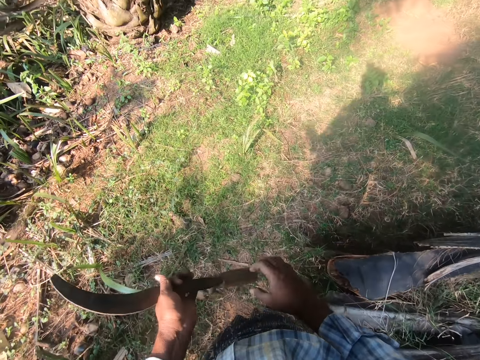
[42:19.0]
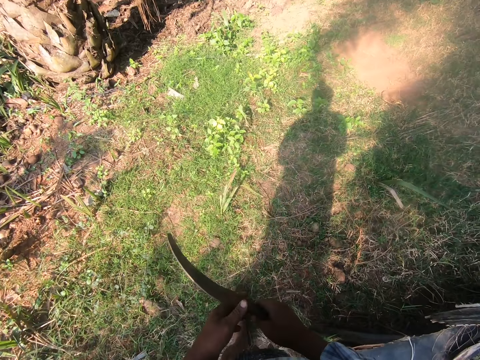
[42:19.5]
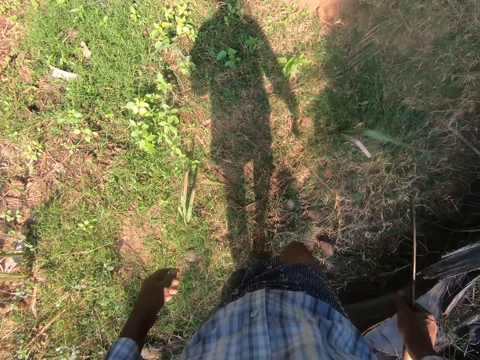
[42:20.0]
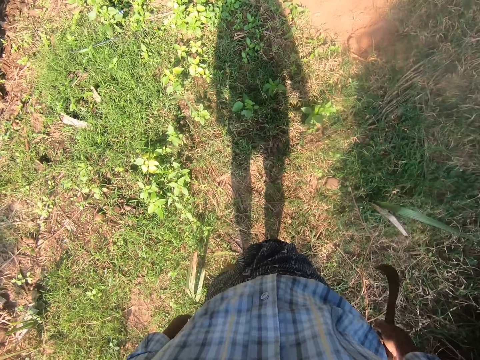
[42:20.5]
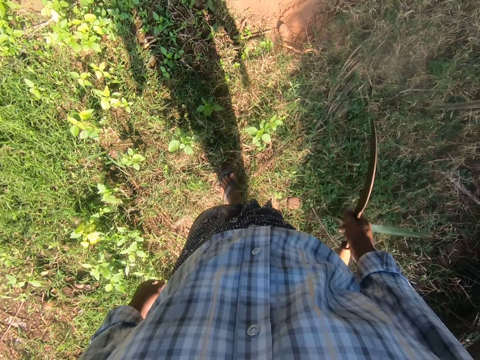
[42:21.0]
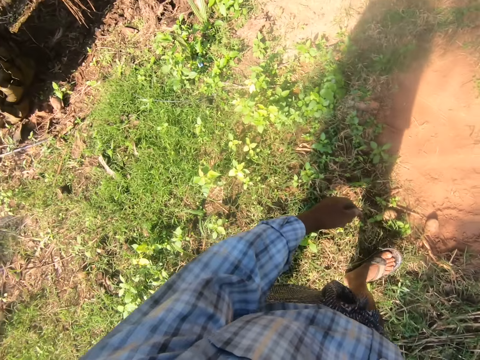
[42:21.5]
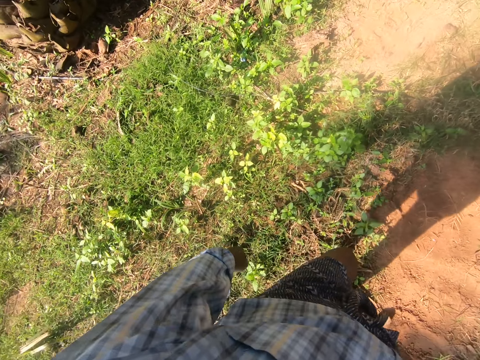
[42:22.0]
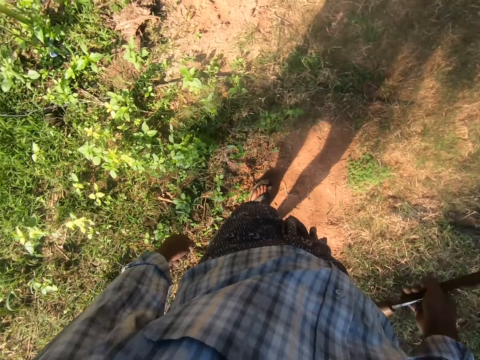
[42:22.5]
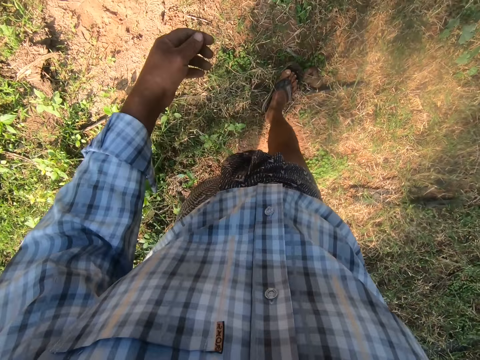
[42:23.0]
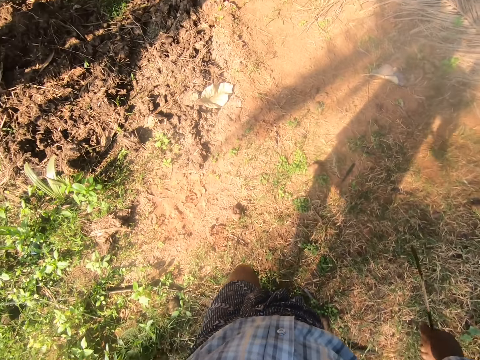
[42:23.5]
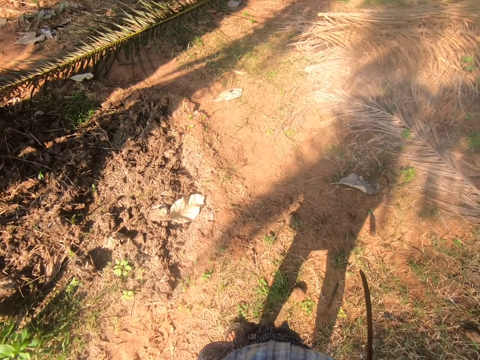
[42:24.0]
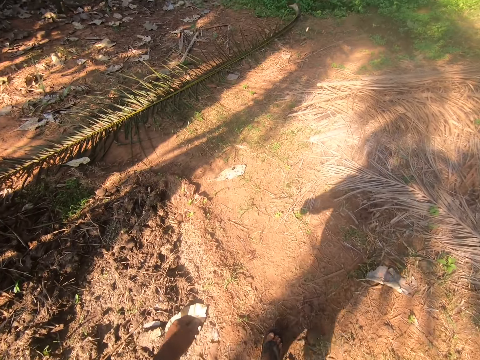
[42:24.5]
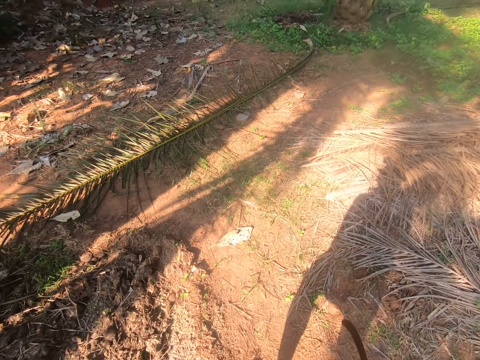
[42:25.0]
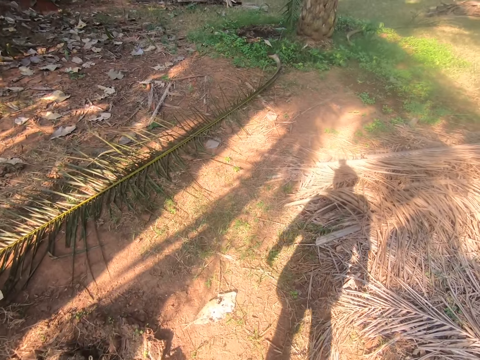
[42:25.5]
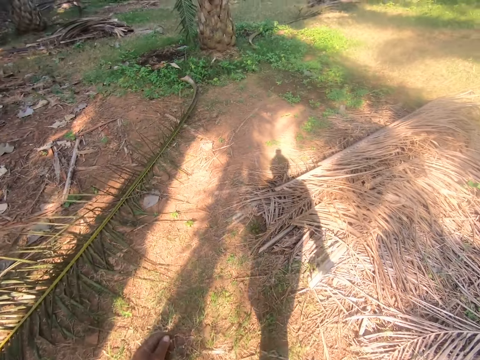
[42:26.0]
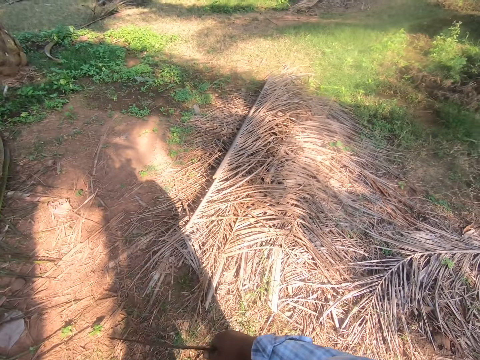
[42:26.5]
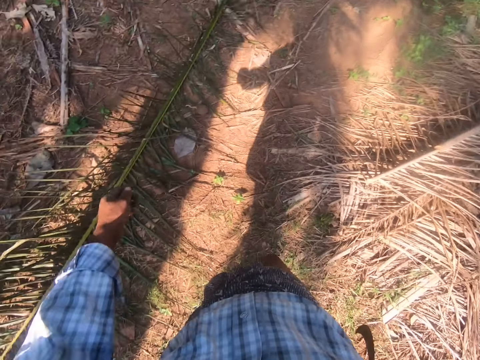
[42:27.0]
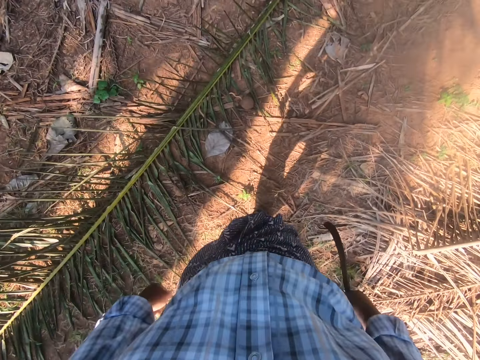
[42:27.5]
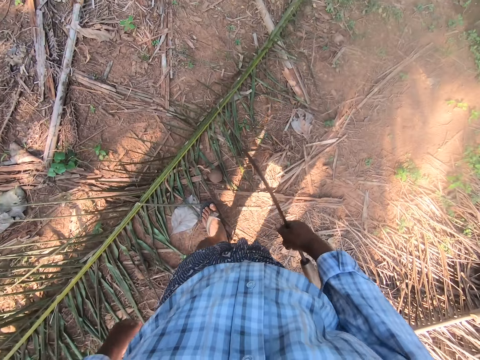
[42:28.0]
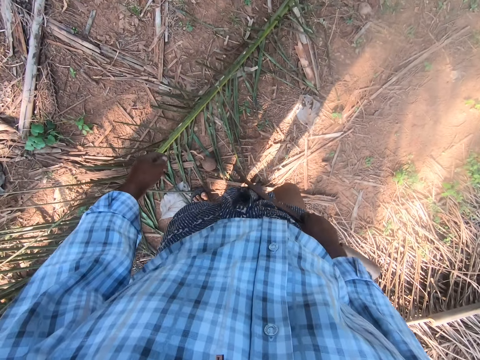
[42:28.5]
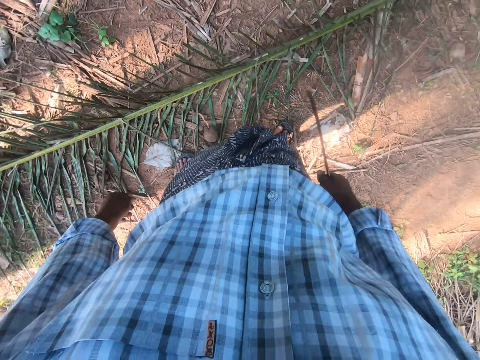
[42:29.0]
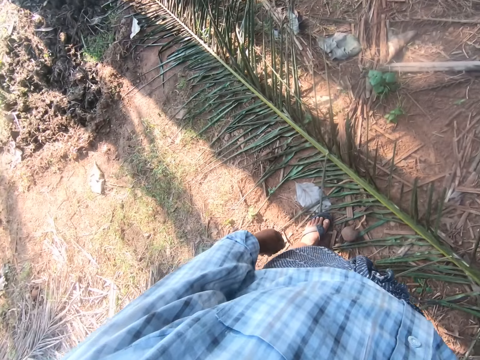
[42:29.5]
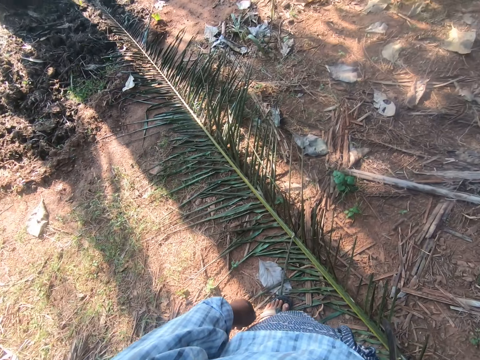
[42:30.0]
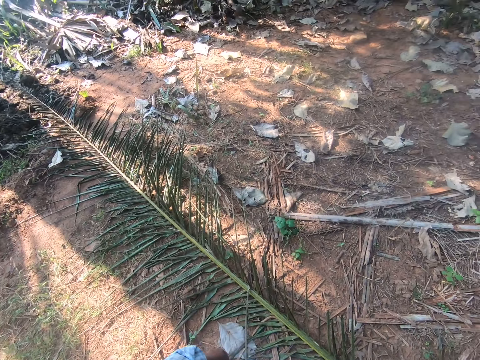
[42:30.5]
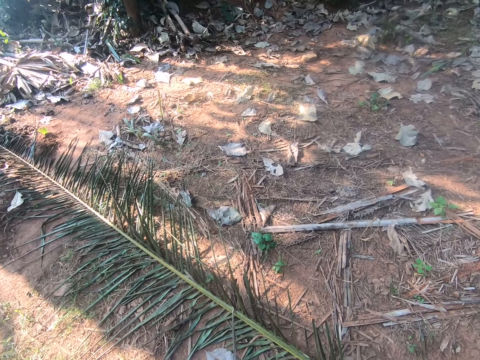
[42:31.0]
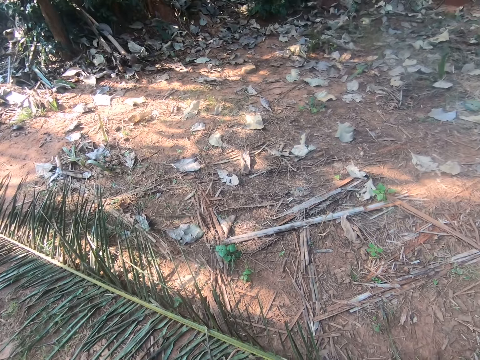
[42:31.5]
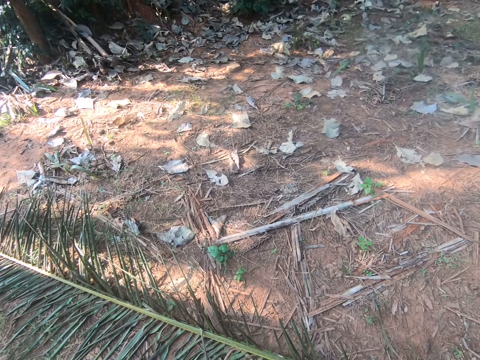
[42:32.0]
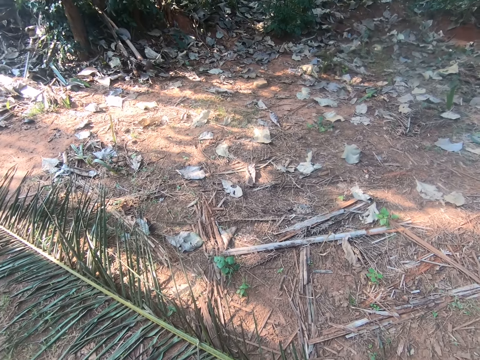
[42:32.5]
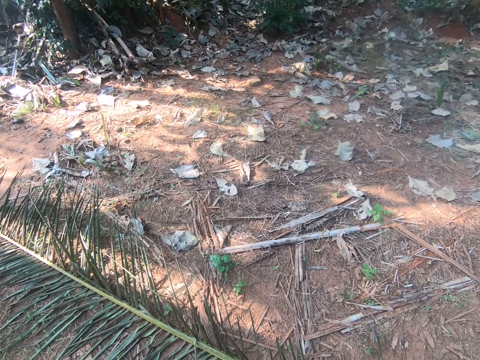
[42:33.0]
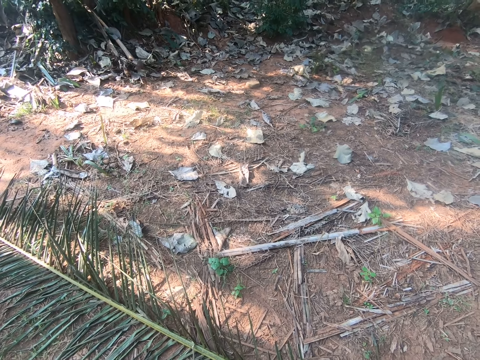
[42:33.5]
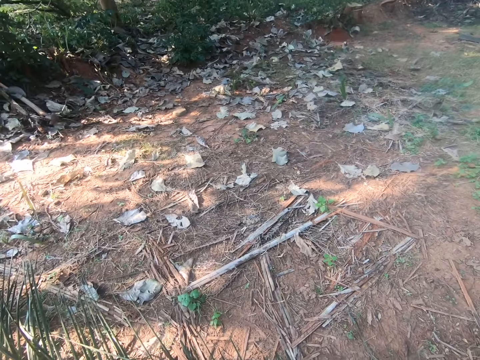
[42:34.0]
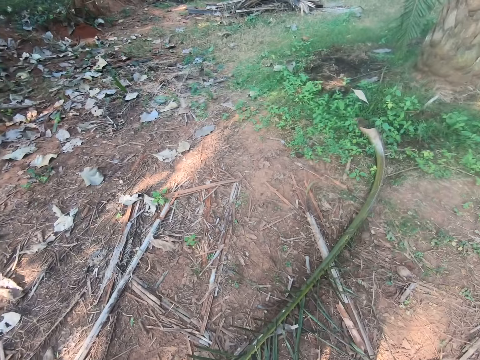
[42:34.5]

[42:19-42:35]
The camera wearer shifts the knife to the right hand. They walk around. They look around.

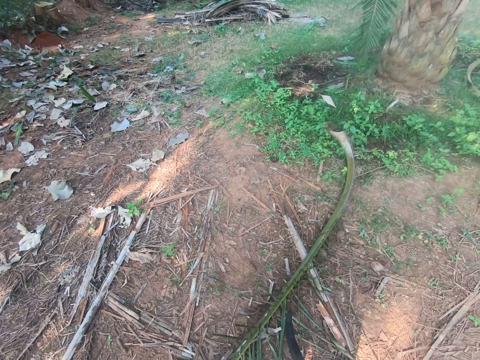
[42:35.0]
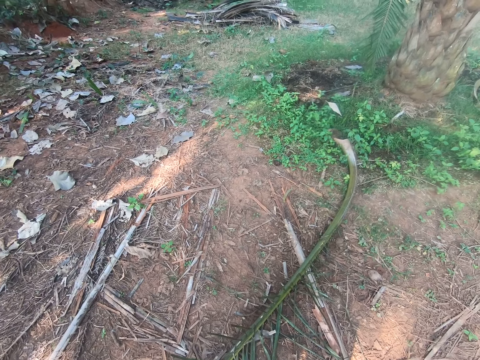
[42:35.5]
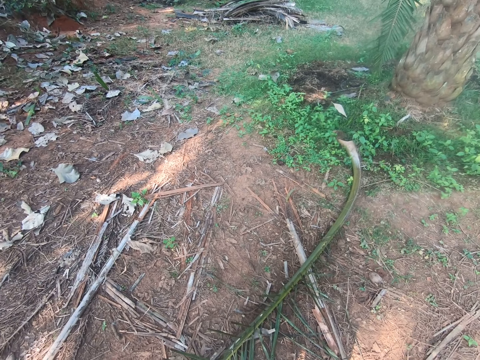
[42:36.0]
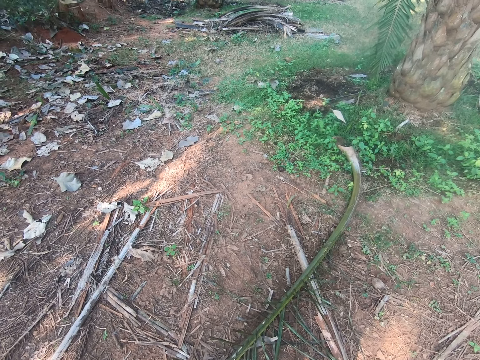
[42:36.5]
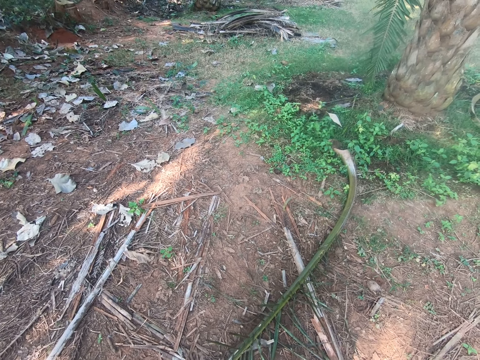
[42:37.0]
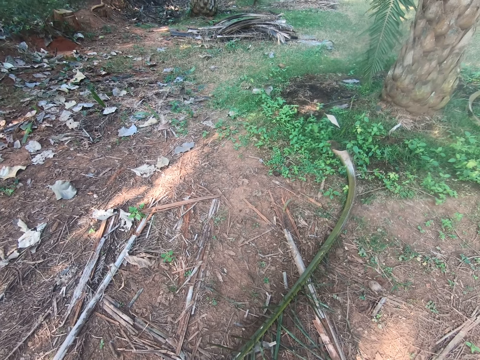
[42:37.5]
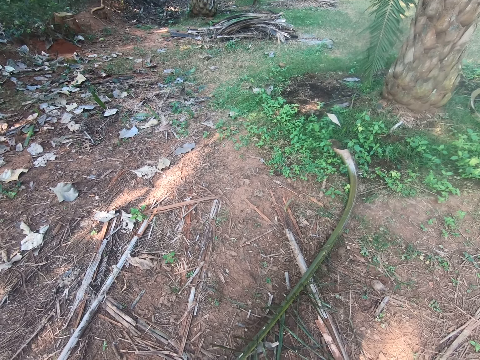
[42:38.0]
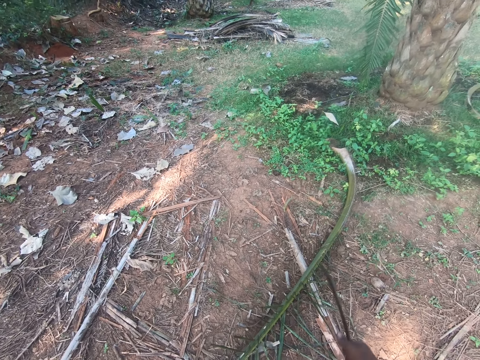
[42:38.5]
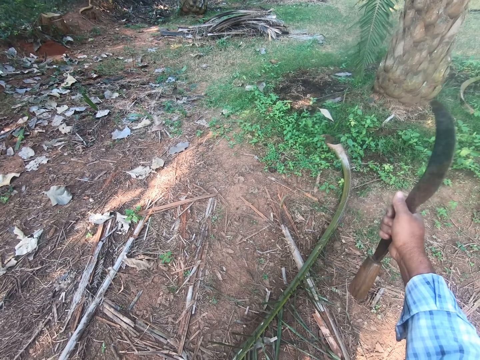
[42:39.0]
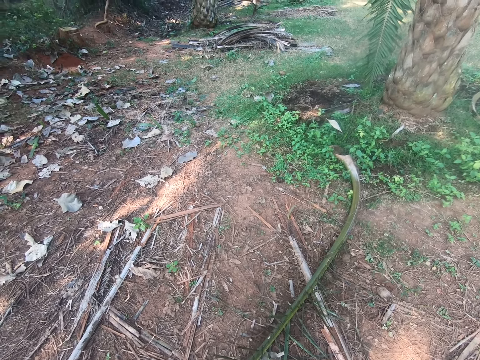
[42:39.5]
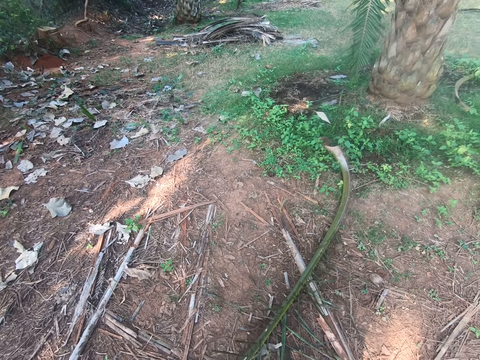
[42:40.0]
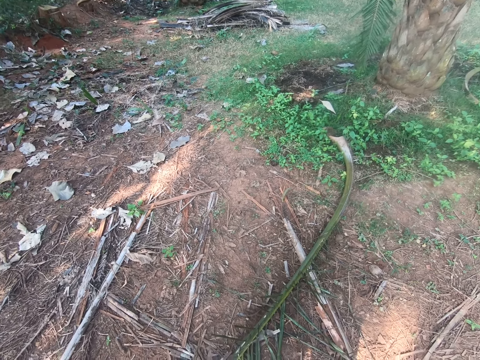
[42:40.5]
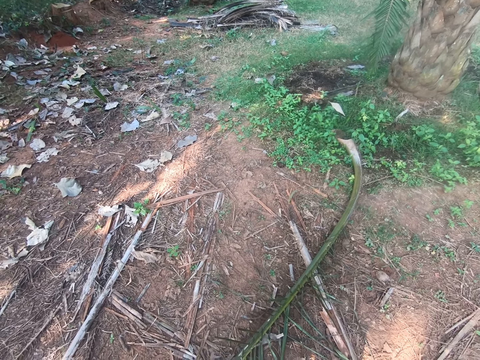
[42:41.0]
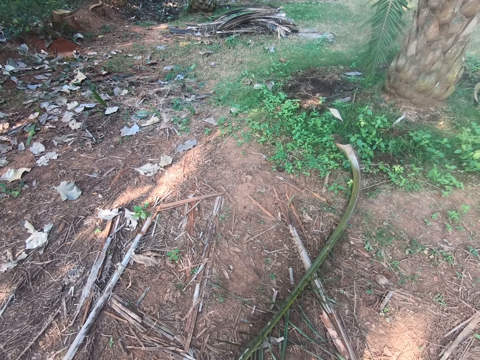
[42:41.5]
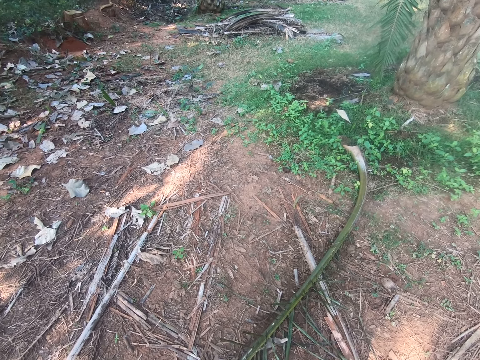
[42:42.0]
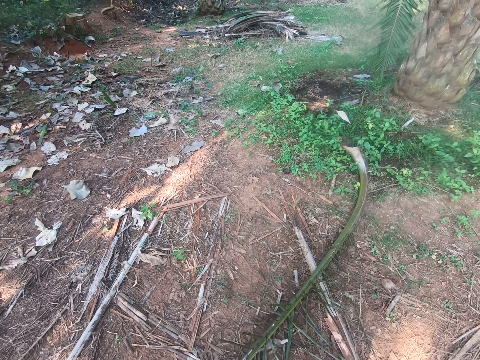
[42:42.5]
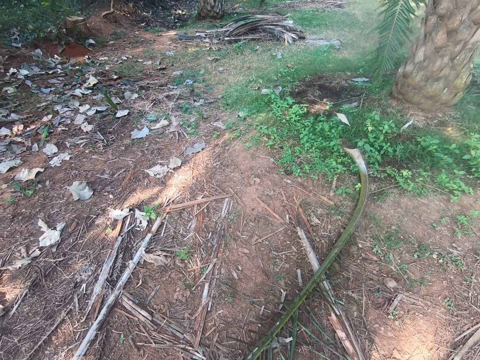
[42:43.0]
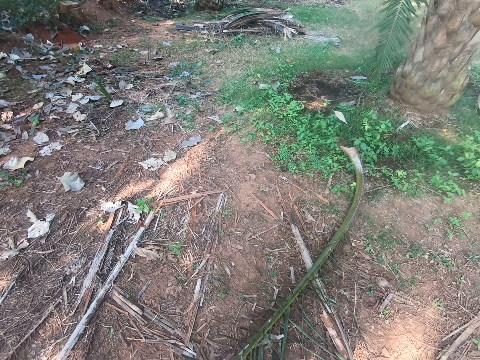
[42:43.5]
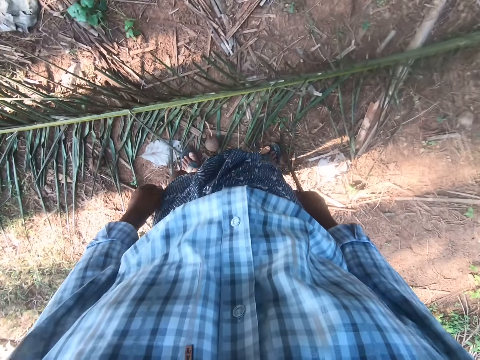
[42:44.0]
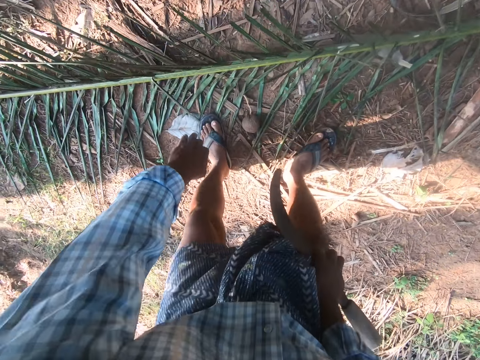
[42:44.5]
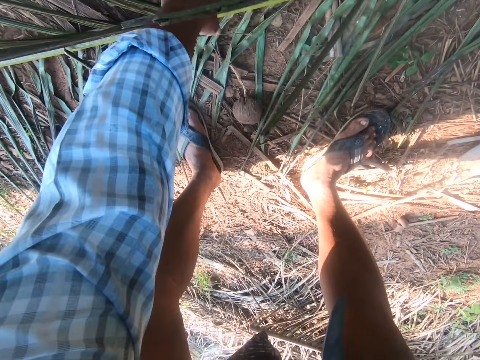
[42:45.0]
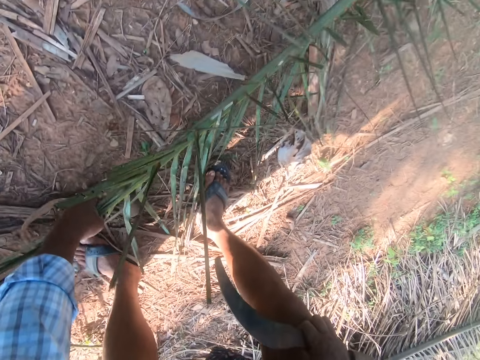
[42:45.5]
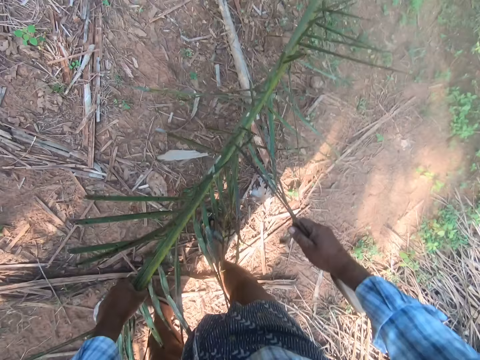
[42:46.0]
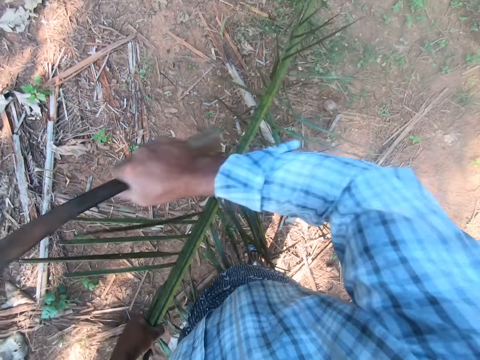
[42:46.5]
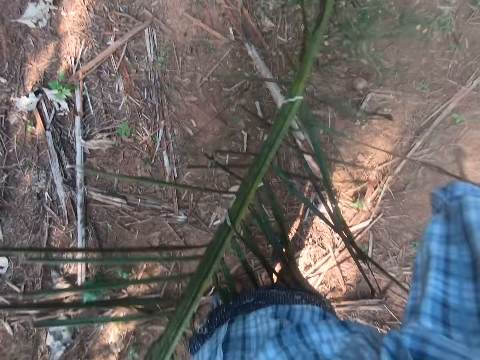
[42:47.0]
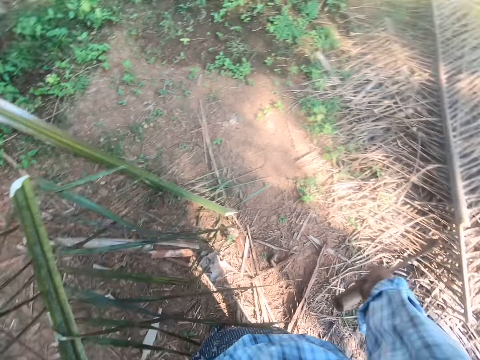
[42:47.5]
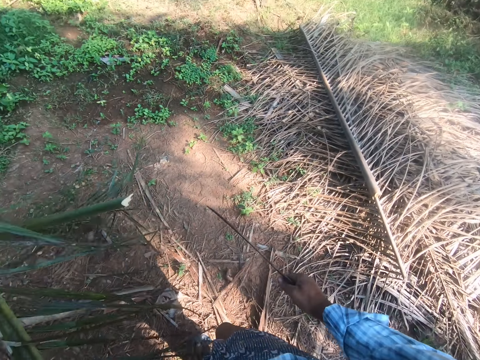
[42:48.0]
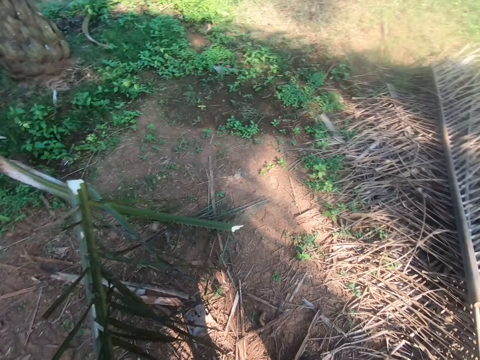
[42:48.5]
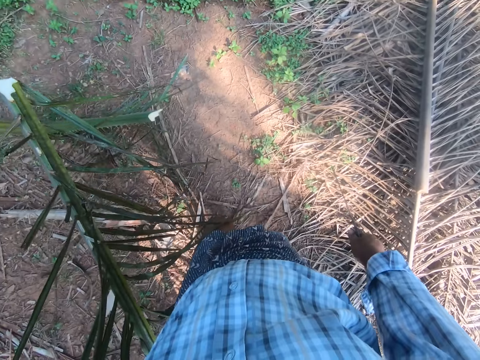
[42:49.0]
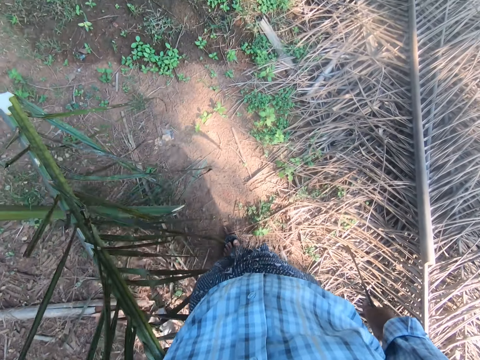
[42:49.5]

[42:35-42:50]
The camera wearer picks a palm frond from the ground. They cut the palm frond into two with a sickle.
